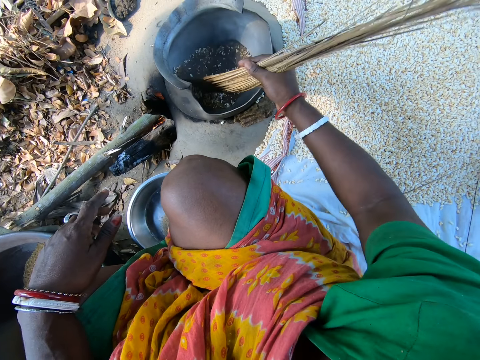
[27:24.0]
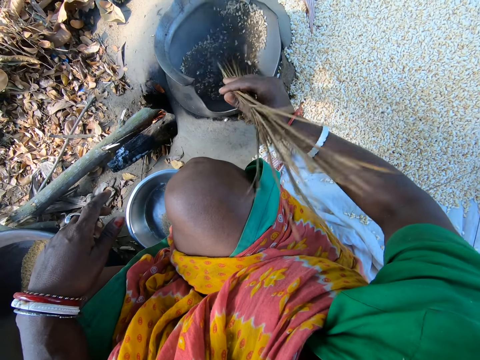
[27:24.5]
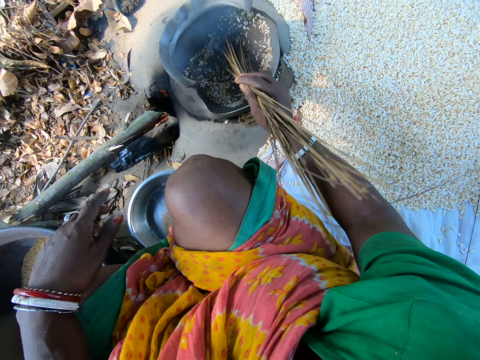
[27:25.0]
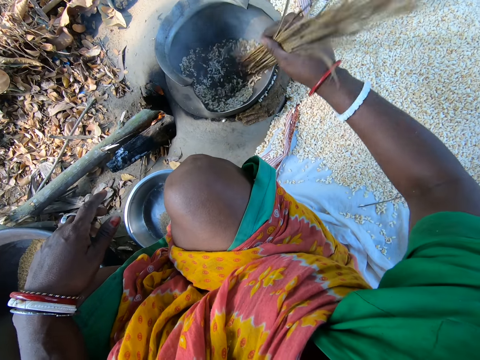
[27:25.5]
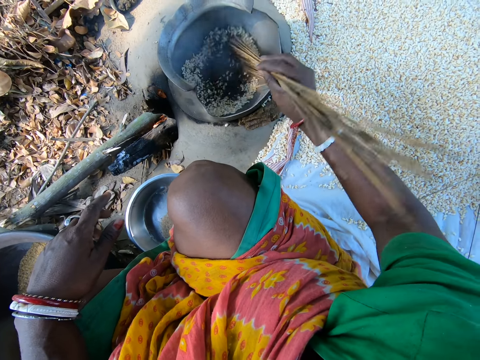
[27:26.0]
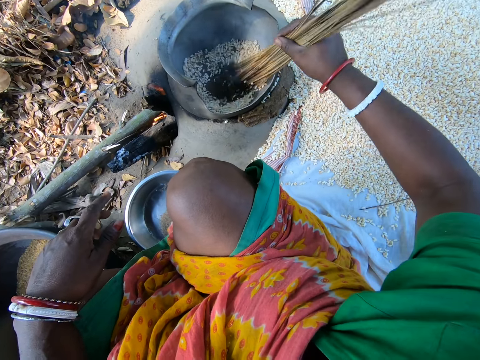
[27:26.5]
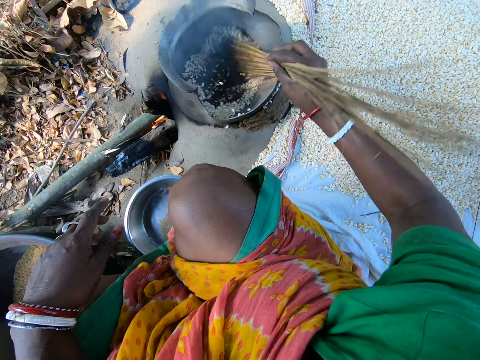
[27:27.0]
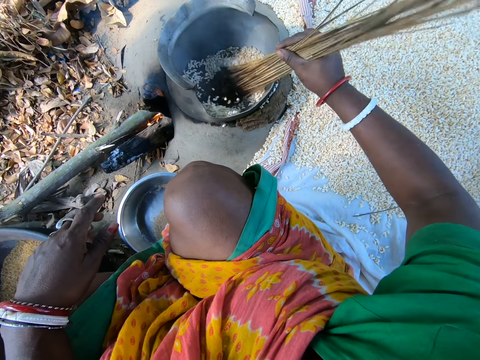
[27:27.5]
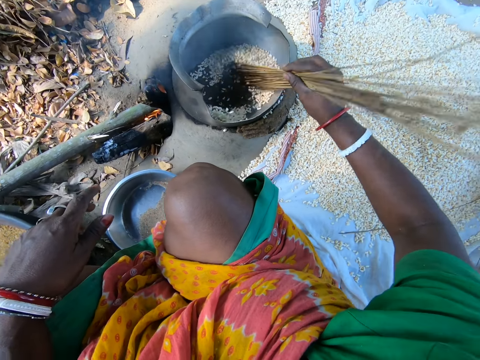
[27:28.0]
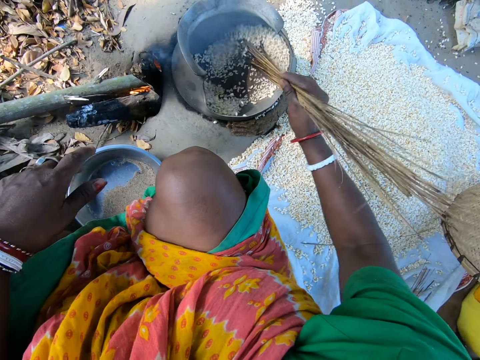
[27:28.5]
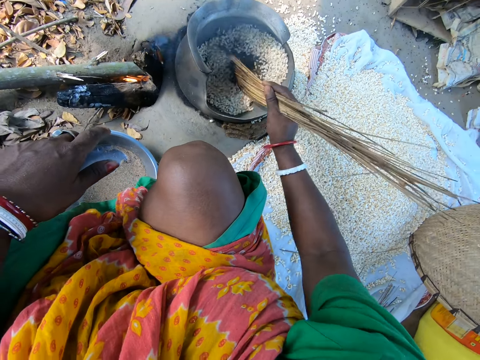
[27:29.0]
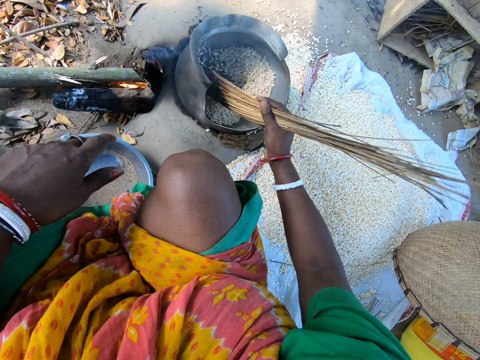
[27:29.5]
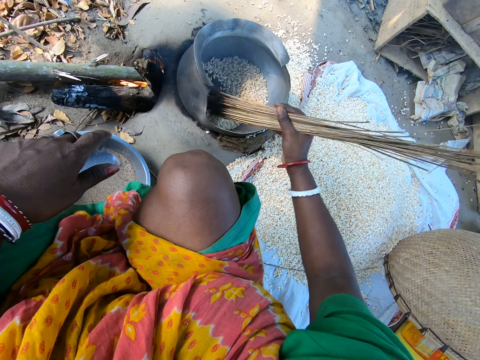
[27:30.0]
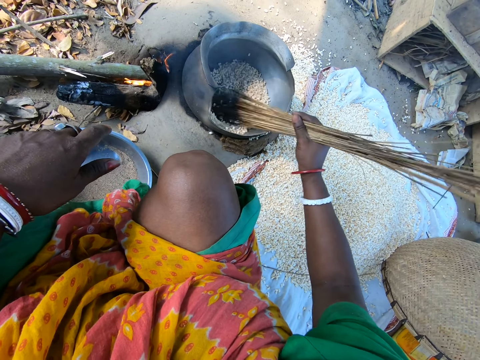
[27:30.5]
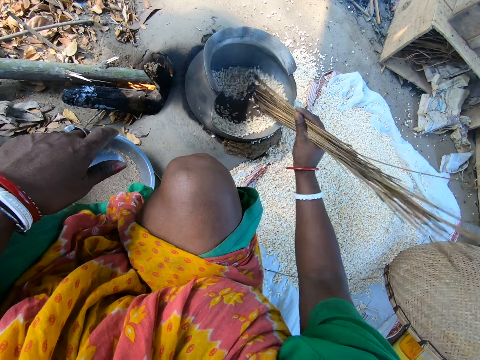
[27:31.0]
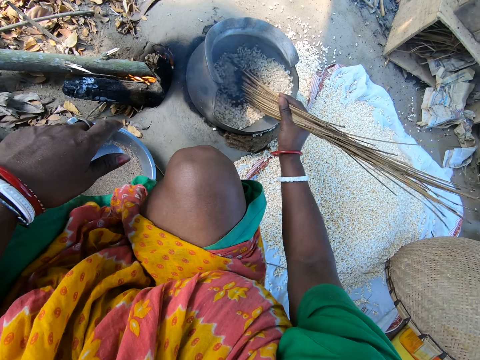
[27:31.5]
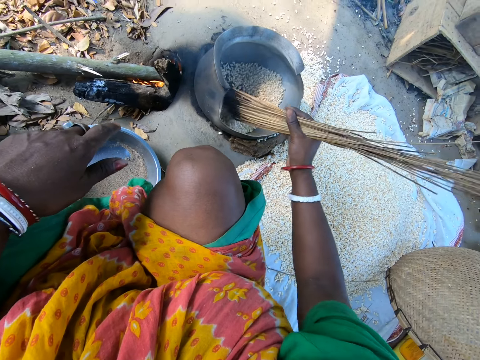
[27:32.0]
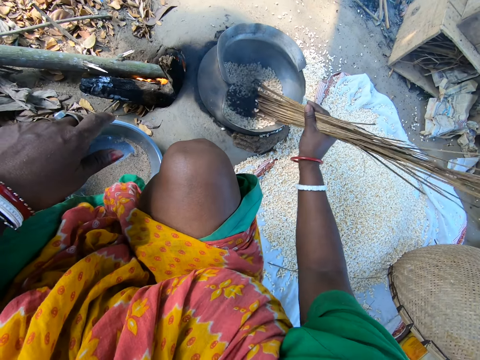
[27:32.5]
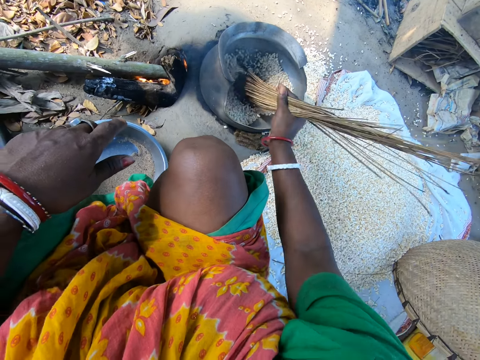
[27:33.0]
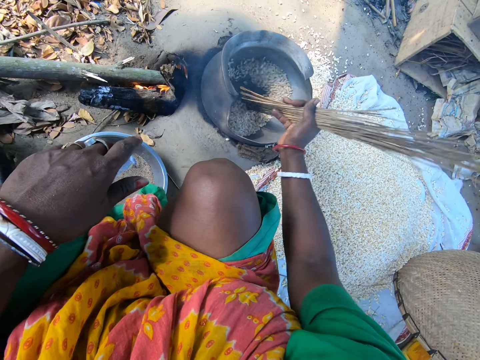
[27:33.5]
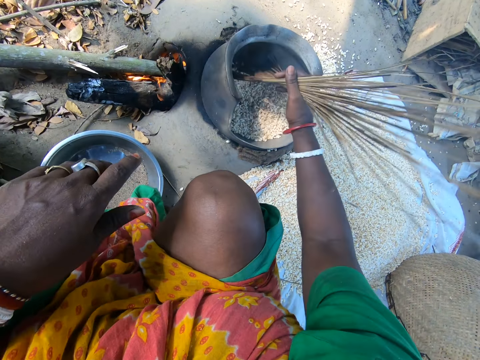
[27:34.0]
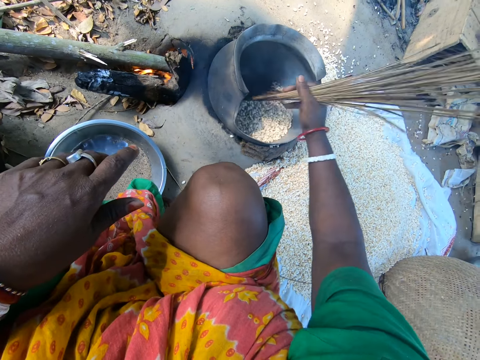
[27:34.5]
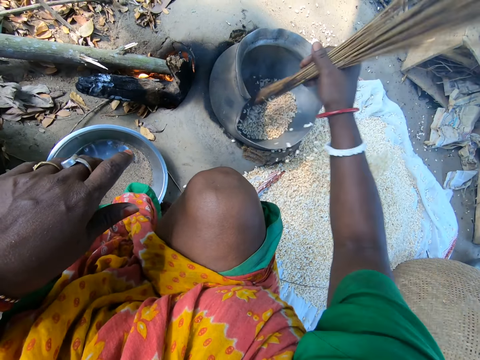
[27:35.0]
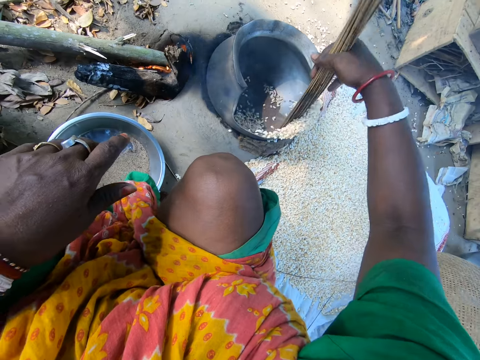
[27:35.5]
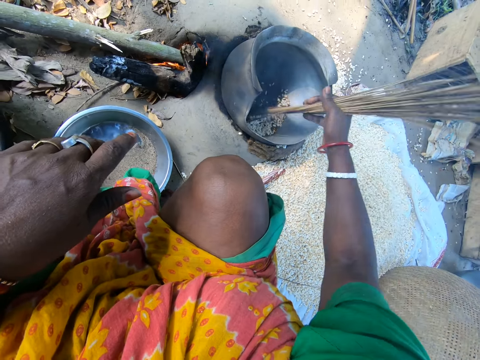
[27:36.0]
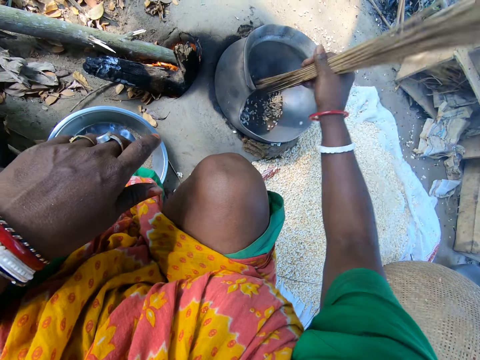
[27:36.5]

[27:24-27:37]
The camera wearer removes the rice from the cooking pot with the broom sticks.

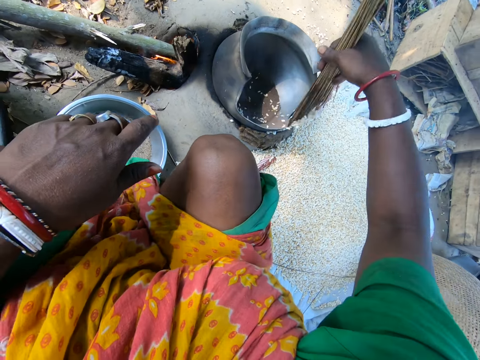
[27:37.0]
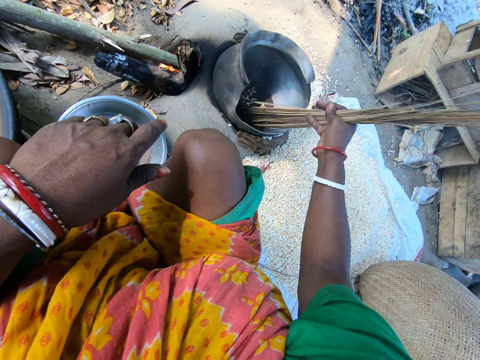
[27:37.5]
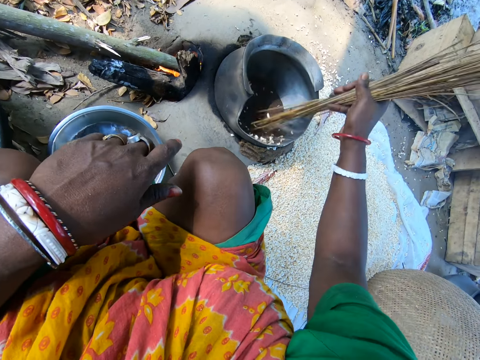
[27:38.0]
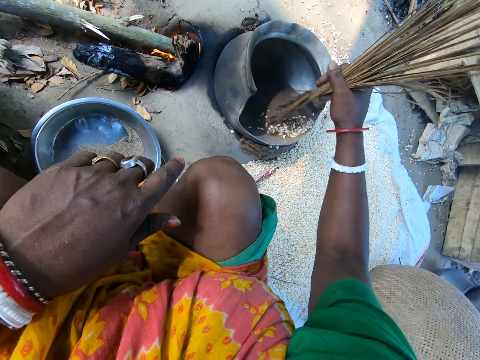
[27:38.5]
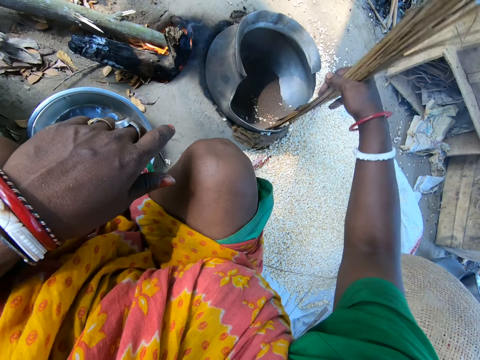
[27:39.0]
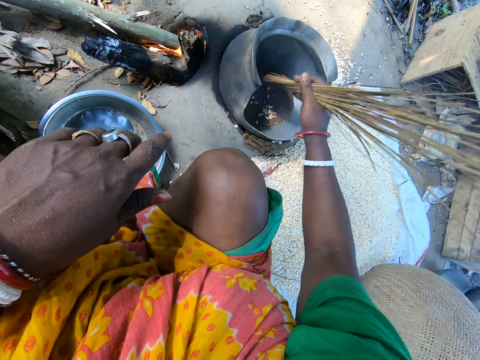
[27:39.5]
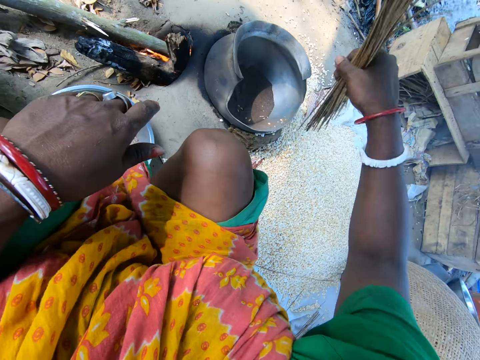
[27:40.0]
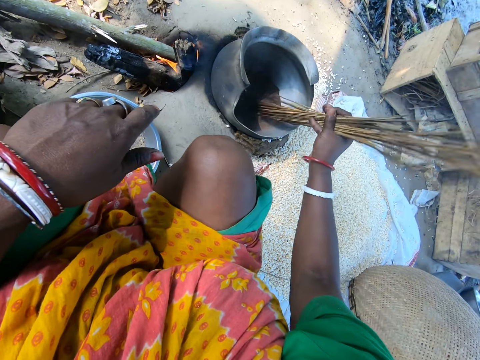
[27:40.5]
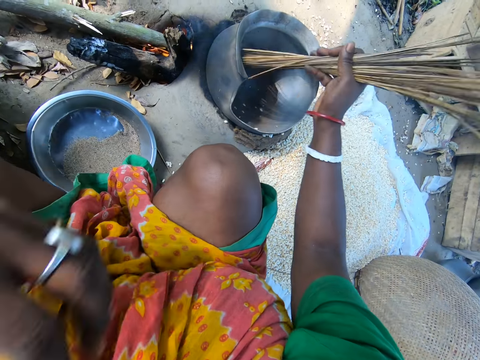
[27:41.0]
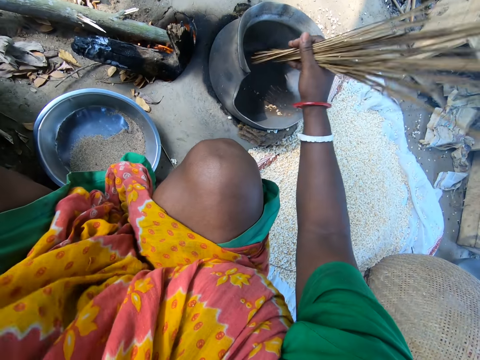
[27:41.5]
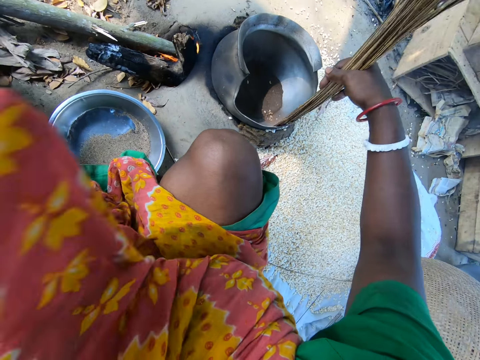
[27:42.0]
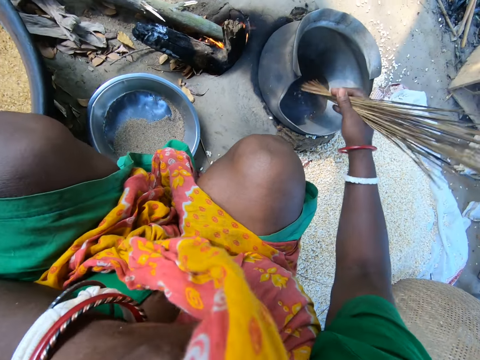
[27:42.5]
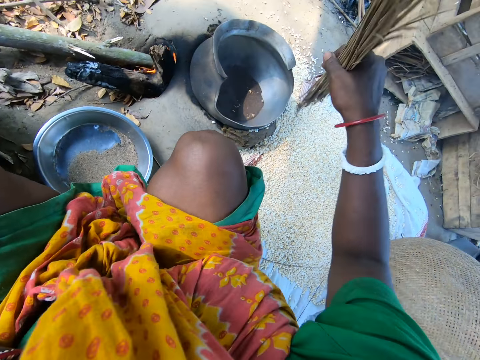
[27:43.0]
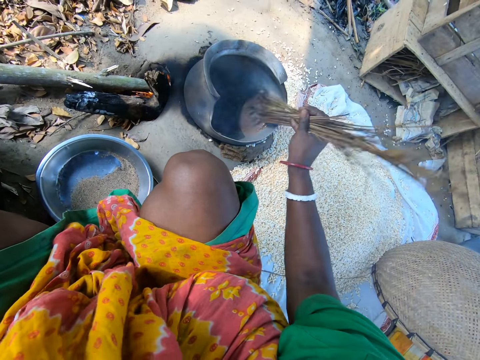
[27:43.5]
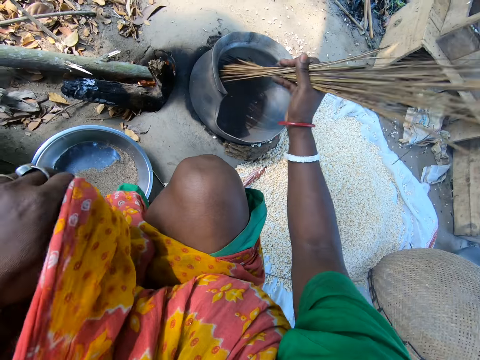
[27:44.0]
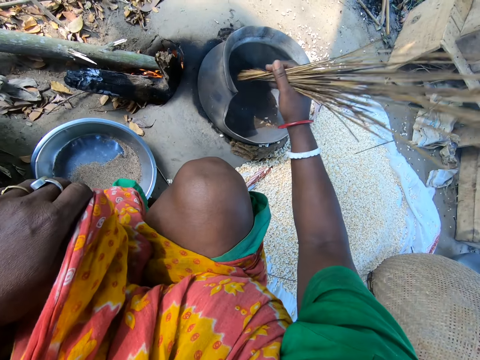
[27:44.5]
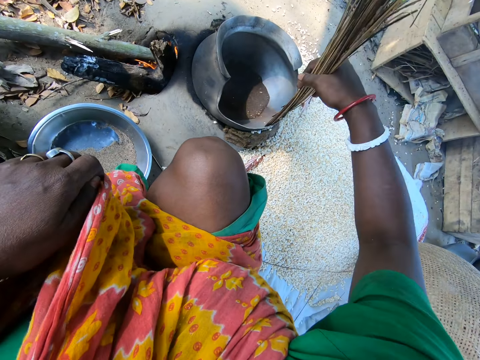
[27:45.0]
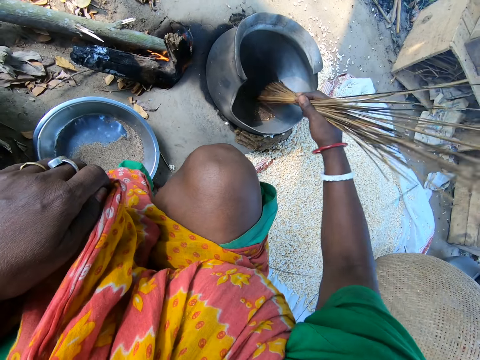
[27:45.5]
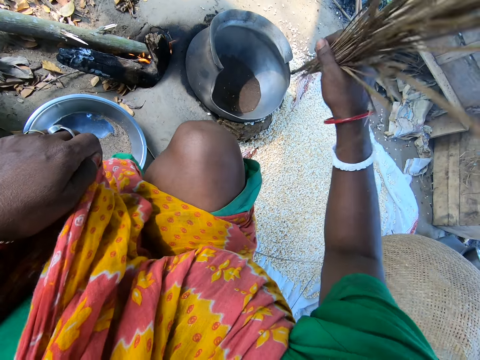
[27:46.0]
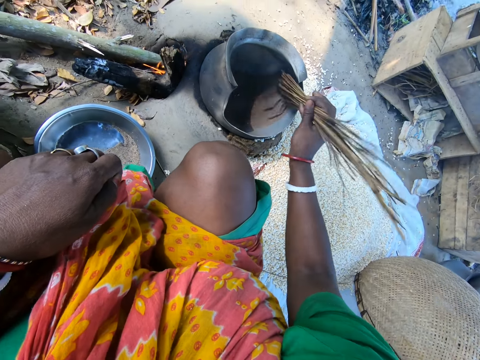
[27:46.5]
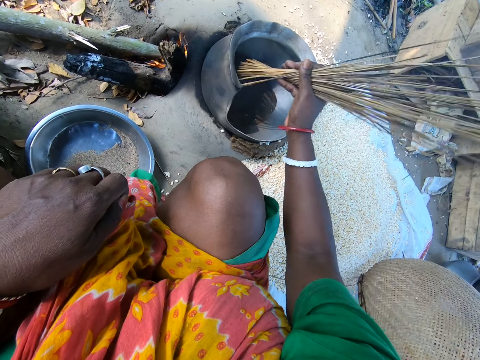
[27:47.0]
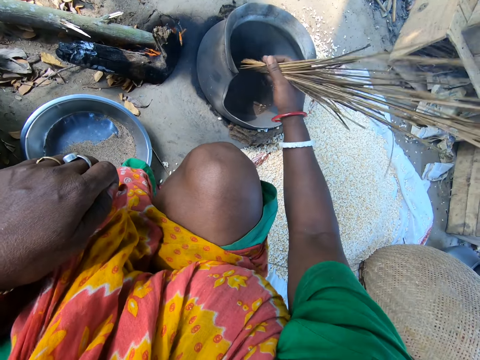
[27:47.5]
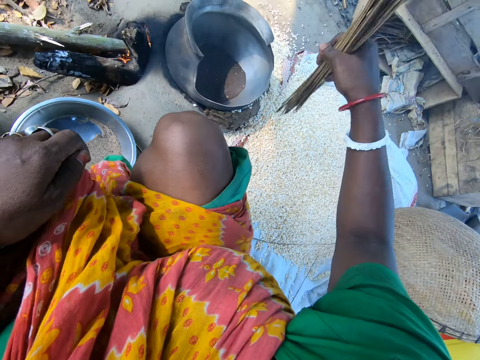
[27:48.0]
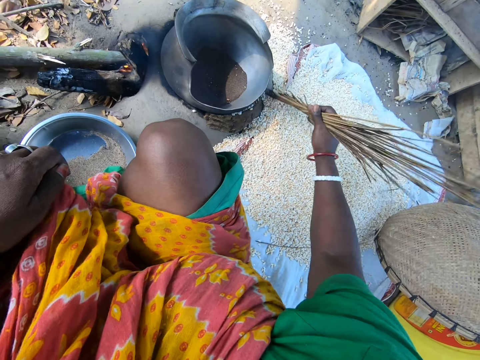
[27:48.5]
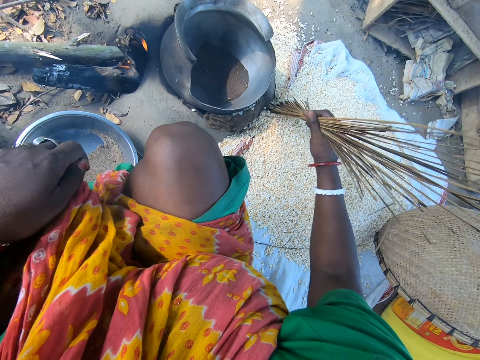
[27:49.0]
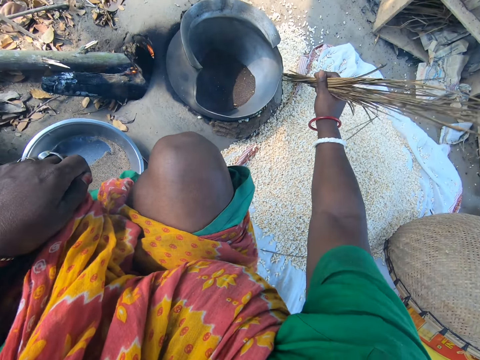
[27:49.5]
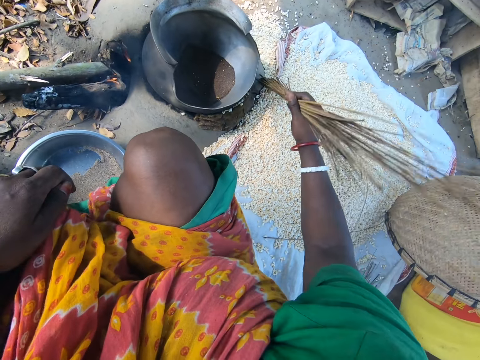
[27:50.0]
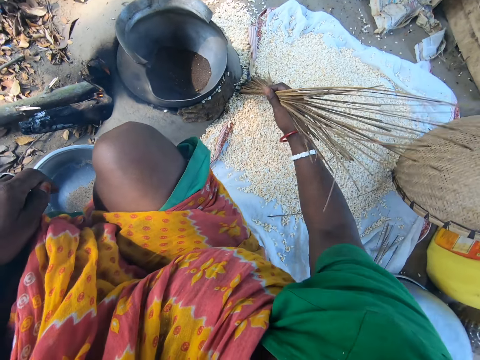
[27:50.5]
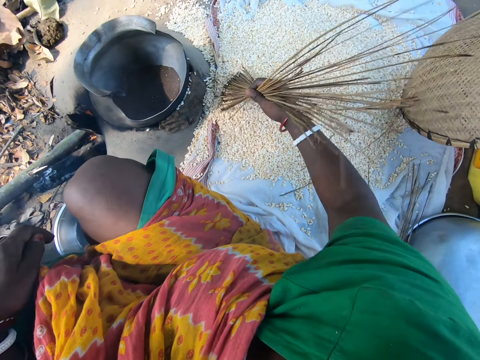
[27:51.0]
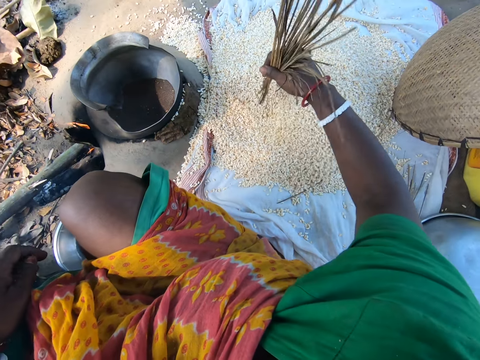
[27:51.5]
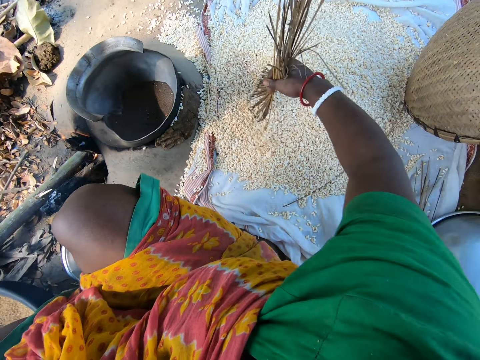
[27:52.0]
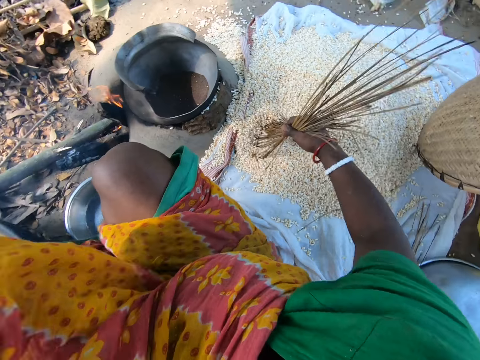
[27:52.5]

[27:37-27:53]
The camera wearer stirs the grains. They remove the grains from the pot. They stir the grains. They remove the grains from the pot. They stir the grains. They remove the grains from the pot. They stir the grains. They remove the grains from the pot. They put the grains on the cloth. They move the rice on the ground with the broom sticks. They spread the grains.
